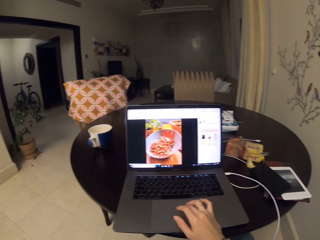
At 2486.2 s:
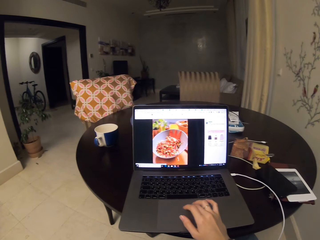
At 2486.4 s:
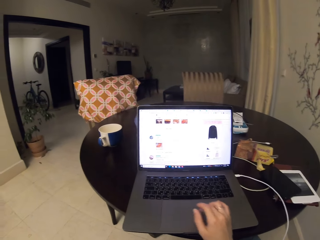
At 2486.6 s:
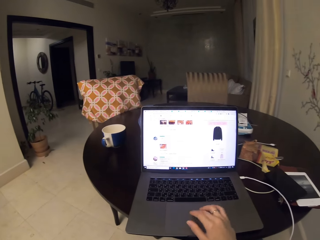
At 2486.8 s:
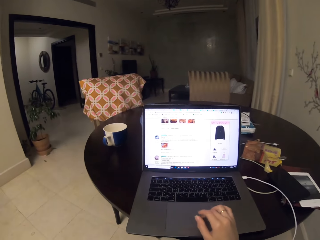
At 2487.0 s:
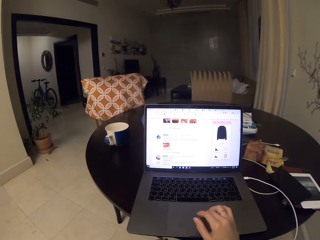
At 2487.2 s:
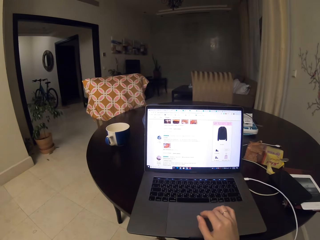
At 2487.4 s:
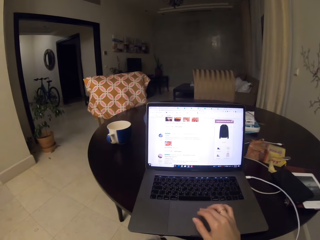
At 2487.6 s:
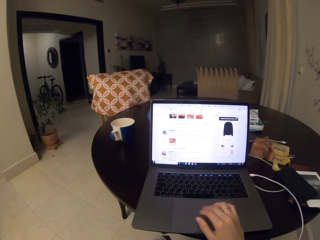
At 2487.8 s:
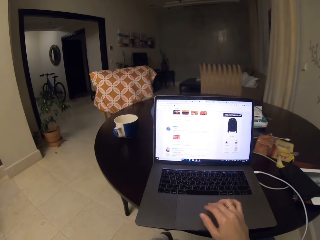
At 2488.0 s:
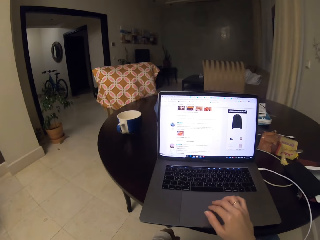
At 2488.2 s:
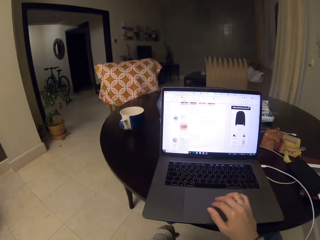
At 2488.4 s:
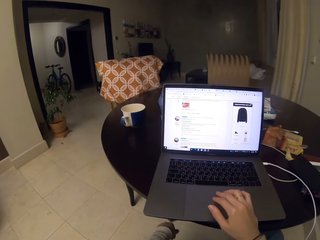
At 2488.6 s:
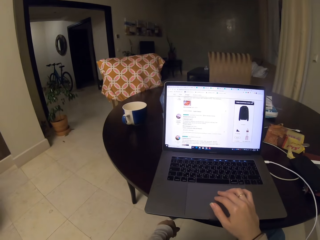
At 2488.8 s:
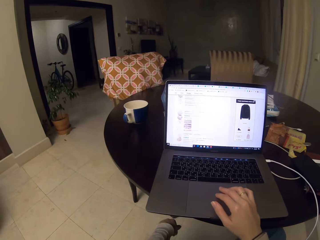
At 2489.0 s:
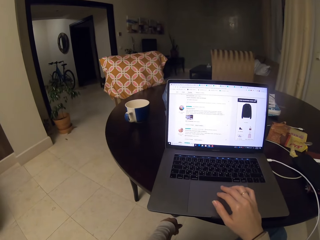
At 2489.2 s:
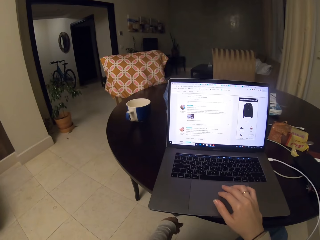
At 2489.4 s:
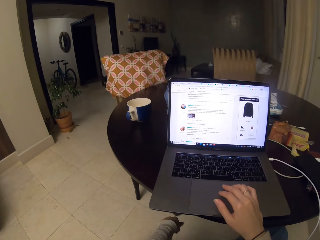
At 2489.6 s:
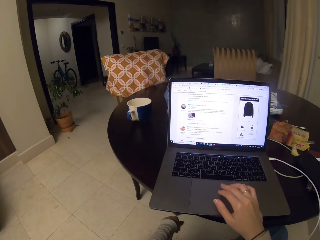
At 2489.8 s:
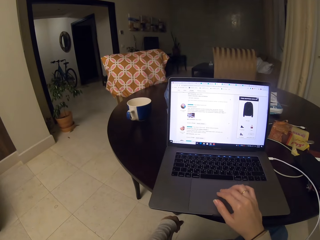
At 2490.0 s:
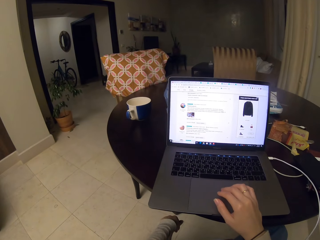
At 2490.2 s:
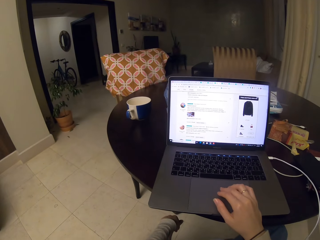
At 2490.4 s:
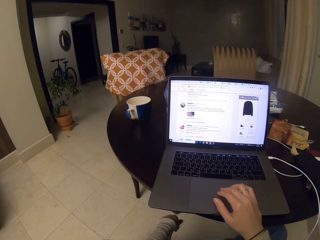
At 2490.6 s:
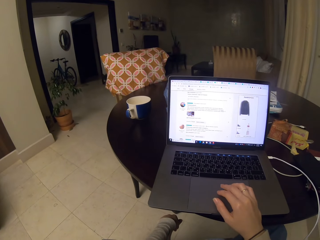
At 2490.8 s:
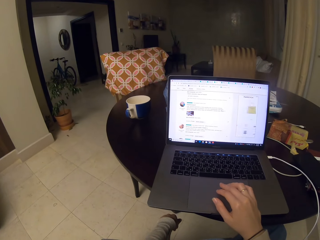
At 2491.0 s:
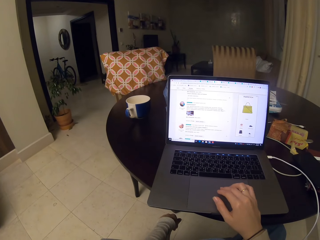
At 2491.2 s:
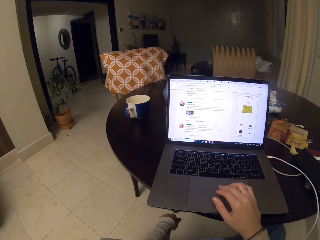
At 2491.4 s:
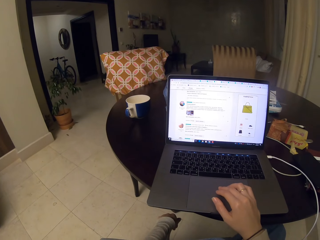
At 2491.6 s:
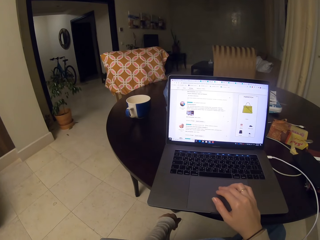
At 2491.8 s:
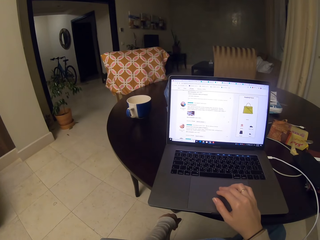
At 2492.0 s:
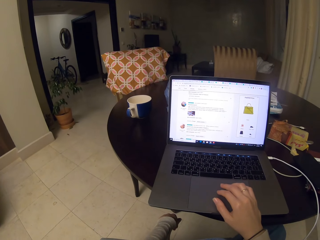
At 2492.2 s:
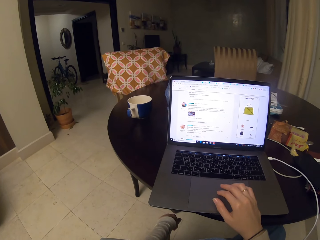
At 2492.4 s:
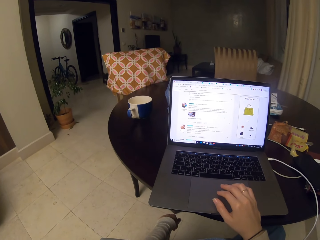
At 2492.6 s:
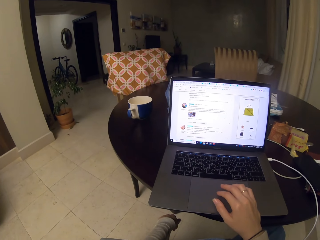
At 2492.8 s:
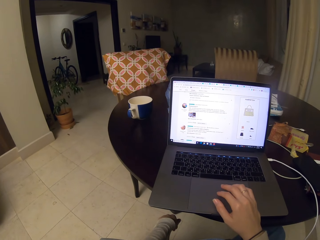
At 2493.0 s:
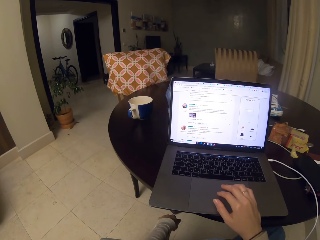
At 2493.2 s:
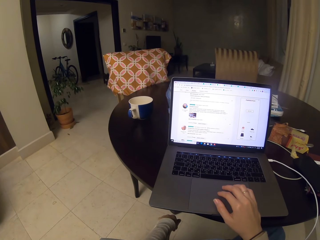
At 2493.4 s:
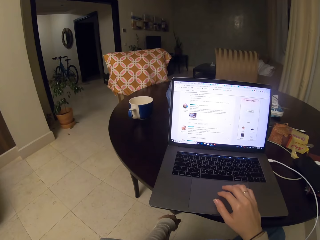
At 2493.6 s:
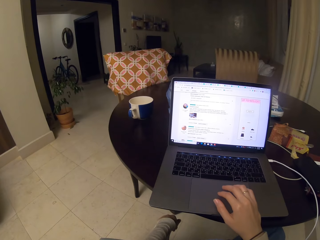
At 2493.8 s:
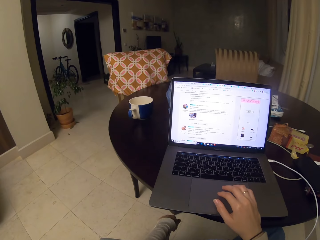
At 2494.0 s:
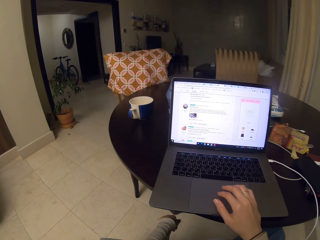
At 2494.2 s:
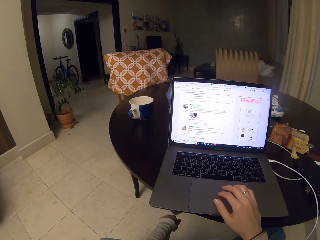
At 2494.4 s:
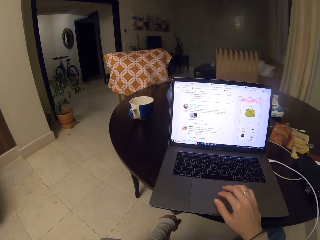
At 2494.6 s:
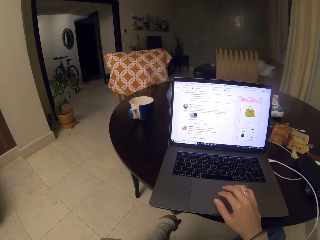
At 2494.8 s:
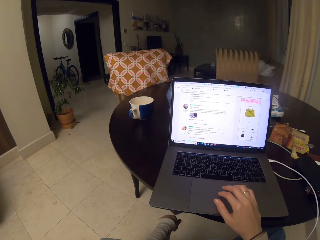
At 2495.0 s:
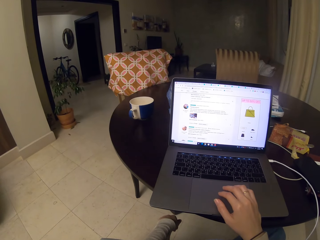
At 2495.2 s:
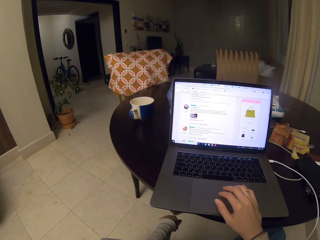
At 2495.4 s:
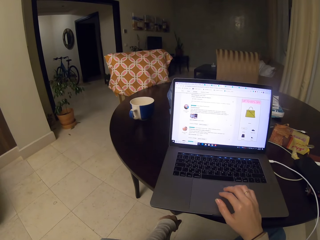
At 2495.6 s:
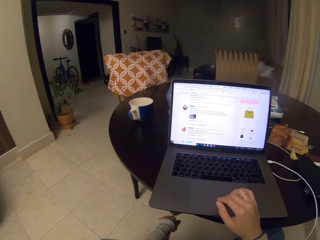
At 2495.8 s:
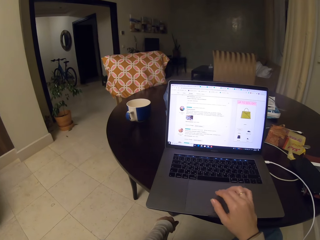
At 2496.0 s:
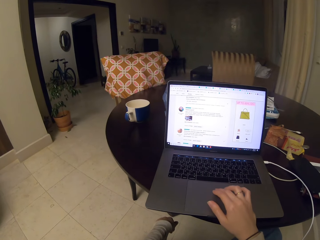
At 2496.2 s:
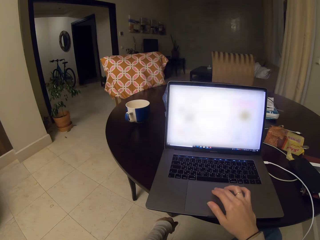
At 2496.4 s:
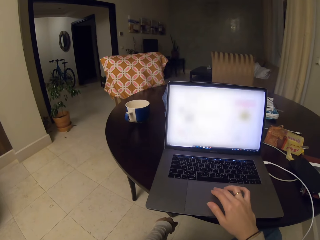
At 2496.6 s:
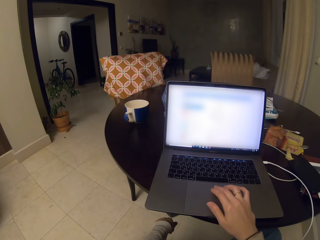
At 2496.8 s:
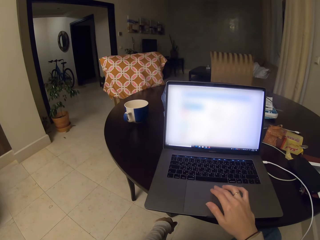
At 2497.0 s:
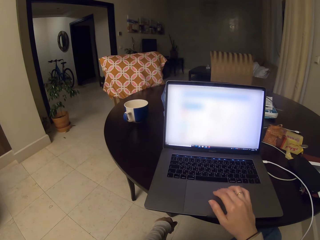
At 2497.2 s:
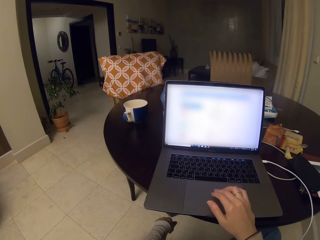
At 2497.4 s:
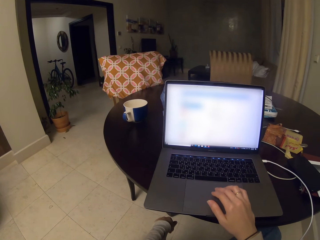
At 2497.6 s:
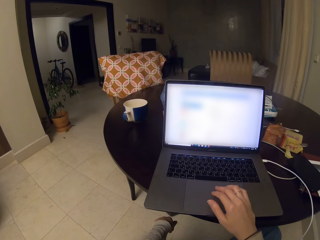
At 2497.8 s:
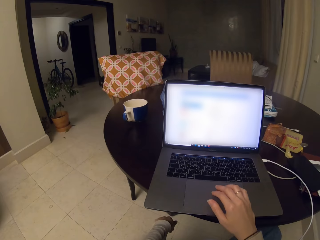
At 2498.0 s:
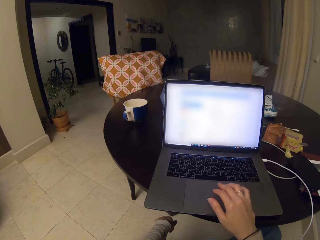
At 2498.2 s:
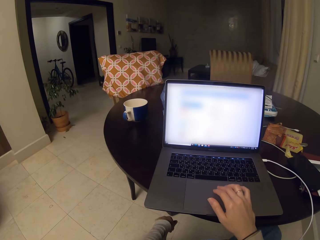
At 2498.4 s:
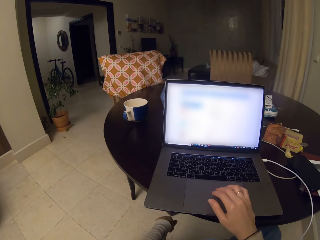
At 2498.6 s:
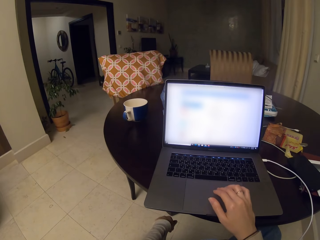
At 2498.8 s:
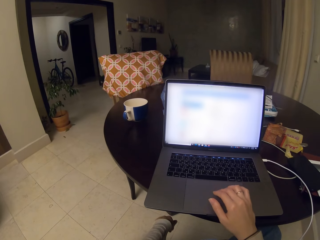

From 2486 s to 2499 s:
The camera wearer scrolls the laptop touch bar with the right hand. They google search items in the laptop.

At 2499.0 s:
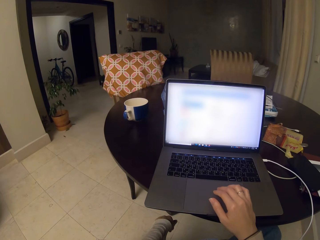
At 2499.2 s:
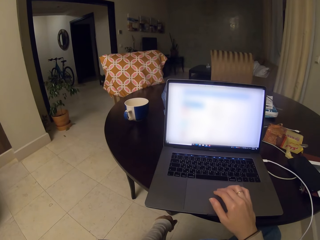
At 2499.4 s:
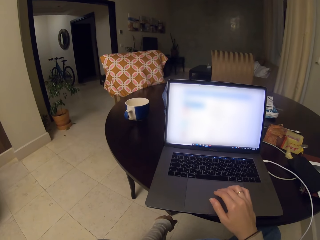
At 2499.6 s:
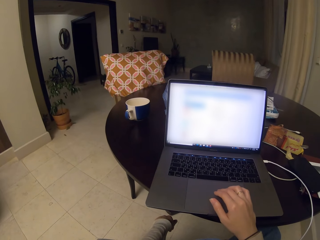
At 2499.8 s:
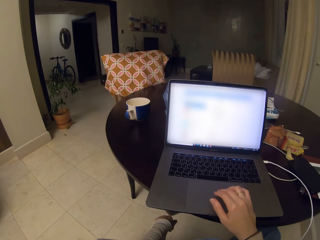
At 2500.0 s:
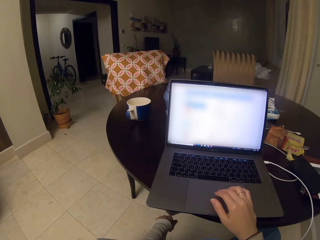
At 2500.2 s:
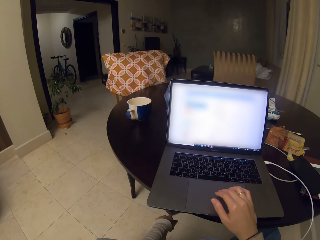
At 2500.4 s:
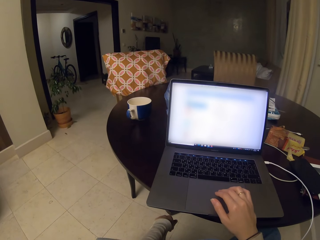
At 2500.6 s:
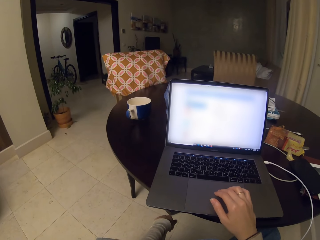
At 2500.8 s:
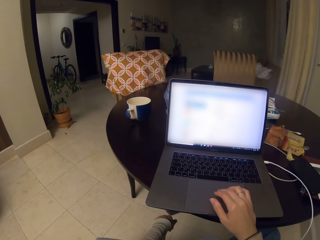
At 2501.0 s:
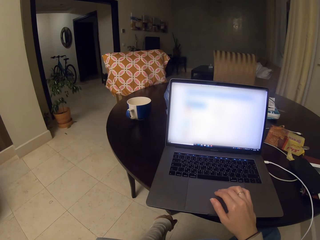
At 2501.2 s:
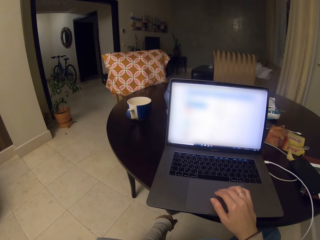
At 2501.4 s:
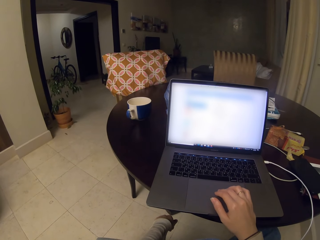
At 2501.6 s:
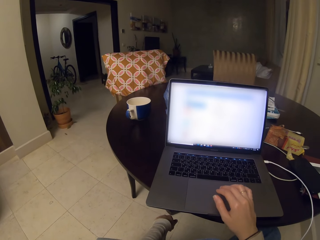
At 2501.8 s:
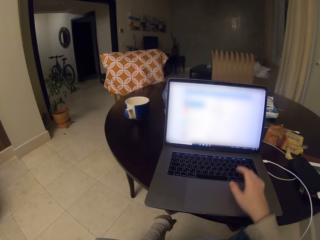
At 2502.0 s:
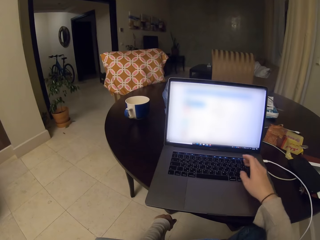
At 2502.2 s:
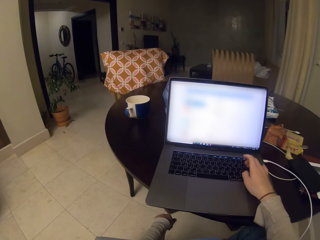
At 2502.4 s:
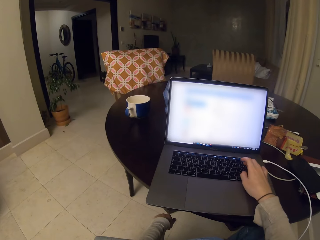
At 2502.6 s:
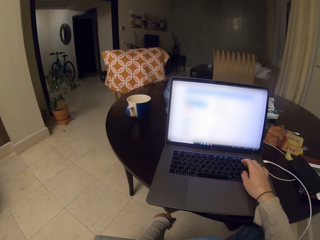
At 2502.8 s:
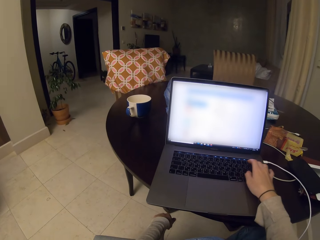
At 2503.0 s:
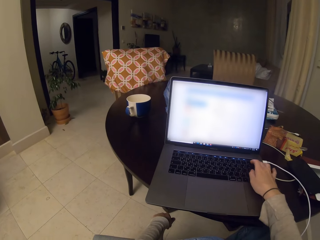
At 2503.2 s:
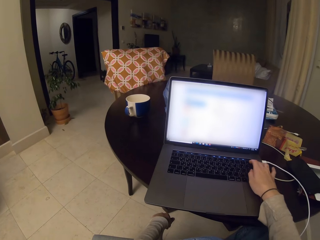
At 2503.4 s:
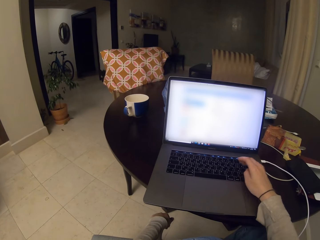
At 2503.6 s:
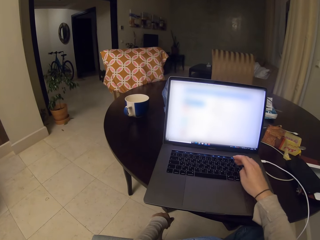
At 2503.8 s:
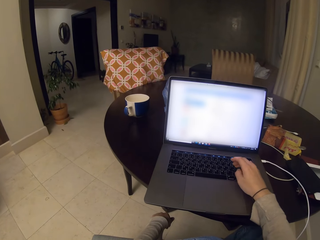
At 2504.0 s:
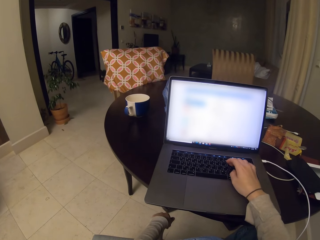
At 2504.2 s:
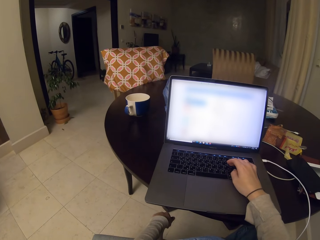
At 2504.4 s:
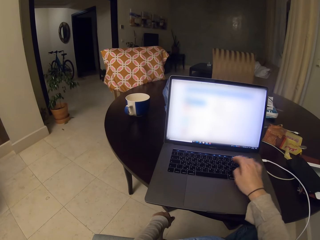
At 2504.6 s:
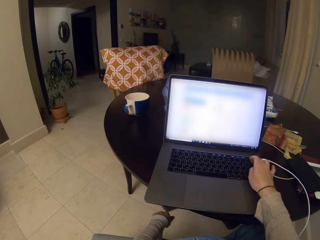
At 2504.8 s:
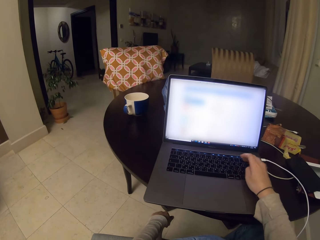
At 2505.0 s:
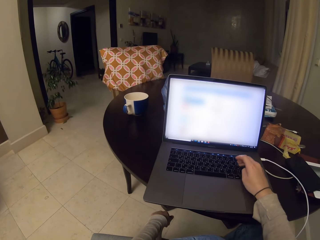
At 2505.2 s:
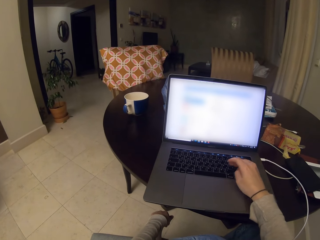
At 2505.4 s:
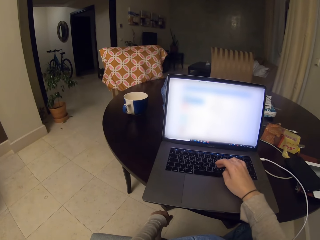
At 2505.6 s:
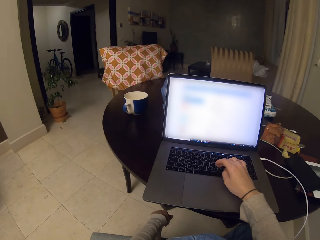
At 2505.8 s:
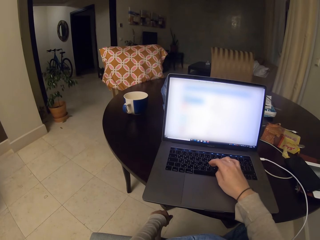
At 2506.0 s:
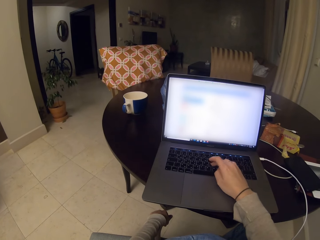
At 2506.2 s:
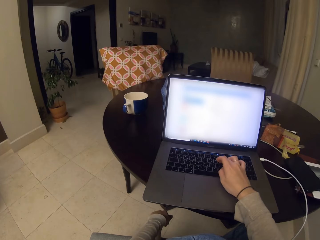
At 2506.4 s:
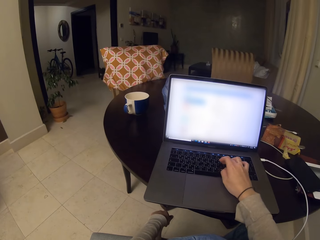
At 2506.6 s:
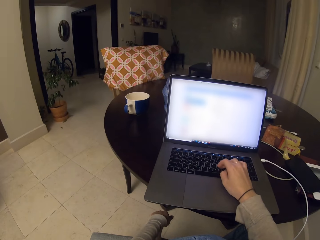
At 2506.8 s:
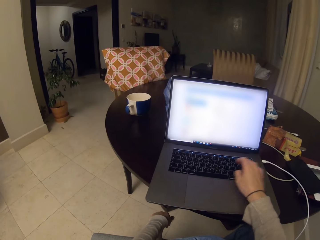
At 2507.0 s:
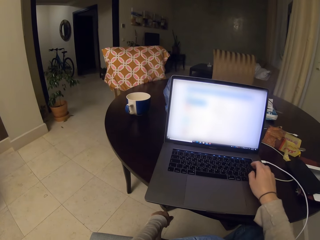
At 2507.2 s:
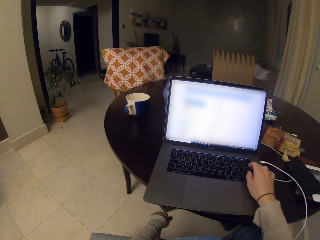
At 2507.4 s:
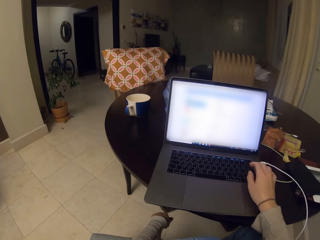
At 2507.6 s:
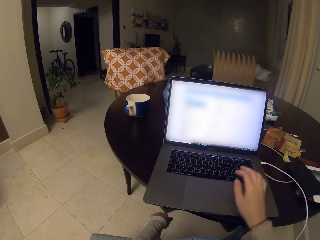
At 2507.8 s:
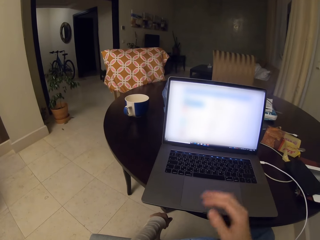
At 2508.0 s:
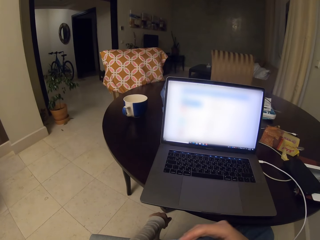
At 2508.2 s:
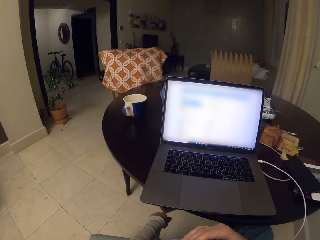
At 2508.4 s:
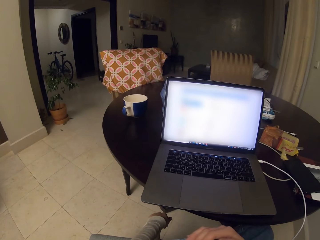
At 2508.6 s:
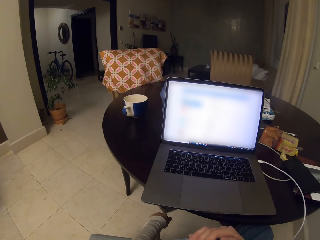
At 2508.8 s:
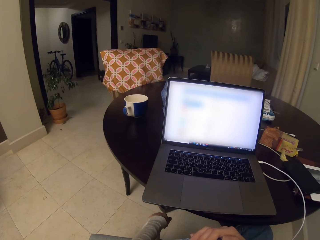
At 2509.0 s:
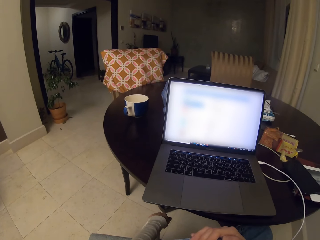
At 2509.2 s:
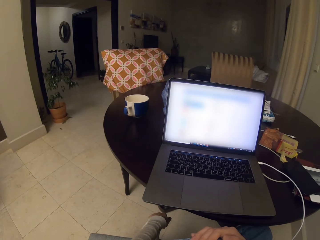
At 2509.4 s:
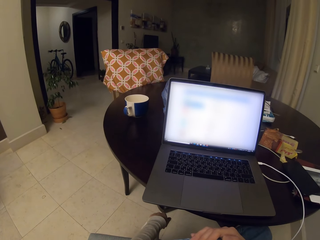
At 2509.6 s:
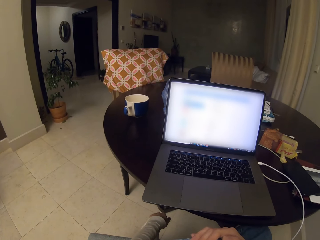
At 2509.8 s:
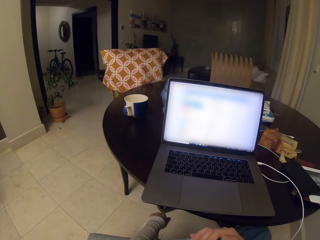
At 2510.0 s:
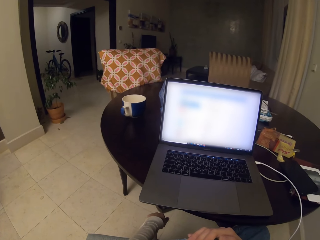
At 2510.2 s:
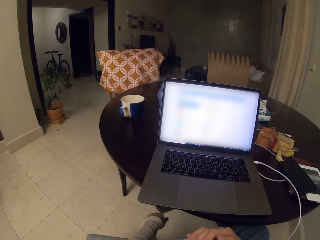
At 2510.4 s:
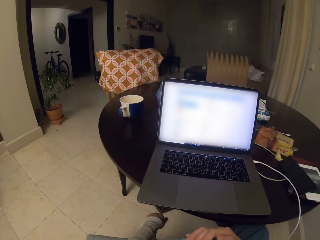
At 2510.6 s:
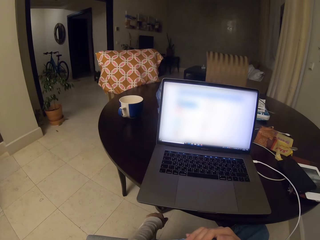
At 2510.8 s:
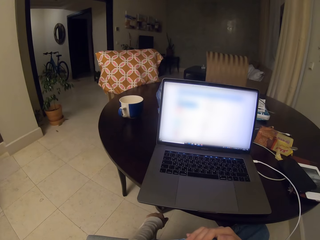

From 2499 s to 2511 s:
The camera wearer types on the laptop keyboard. They remove the hands from the laptop.
